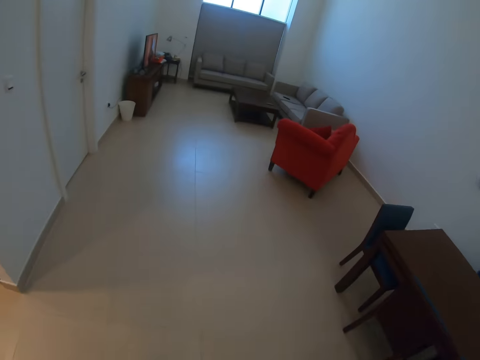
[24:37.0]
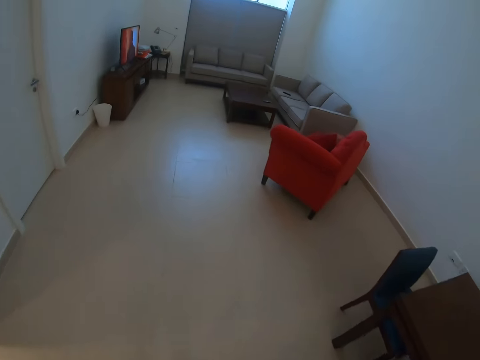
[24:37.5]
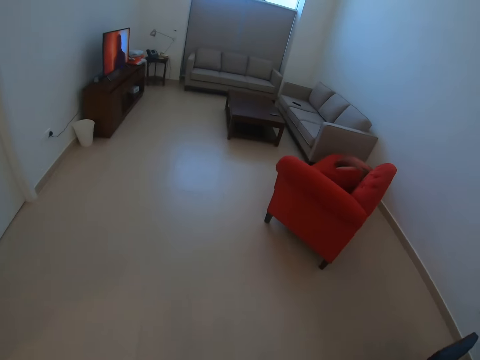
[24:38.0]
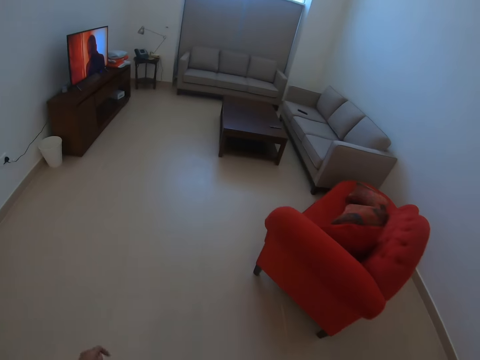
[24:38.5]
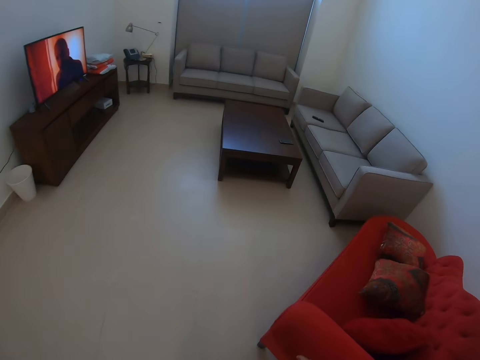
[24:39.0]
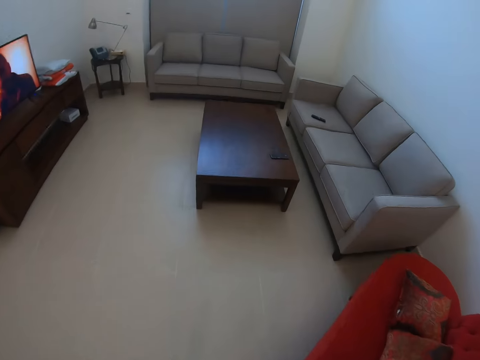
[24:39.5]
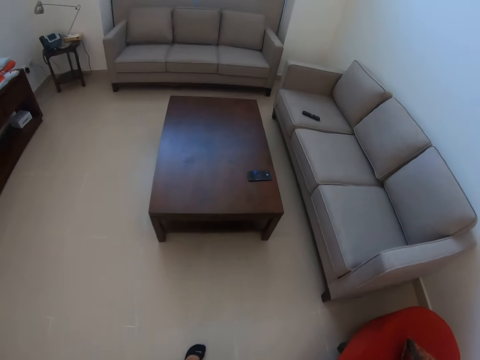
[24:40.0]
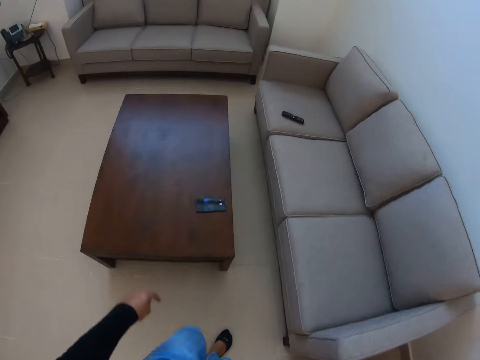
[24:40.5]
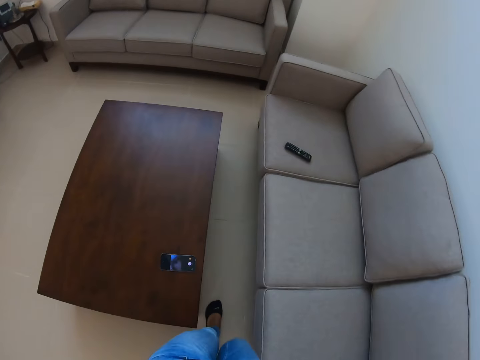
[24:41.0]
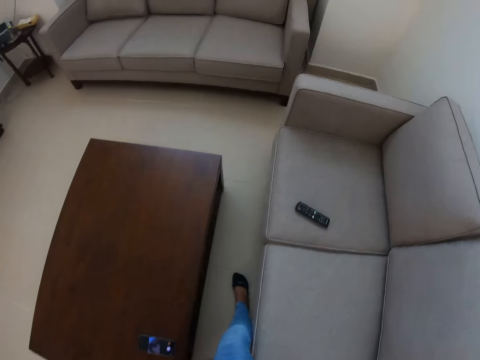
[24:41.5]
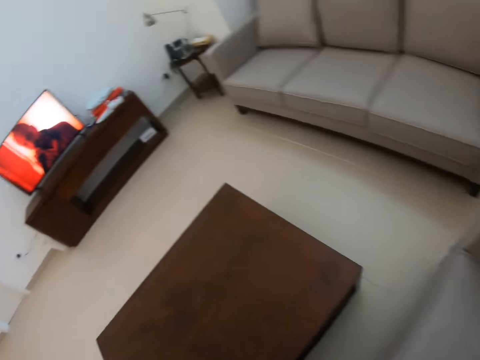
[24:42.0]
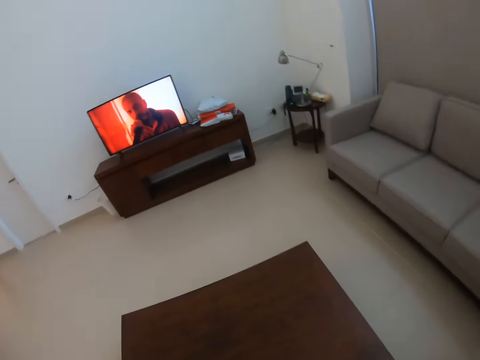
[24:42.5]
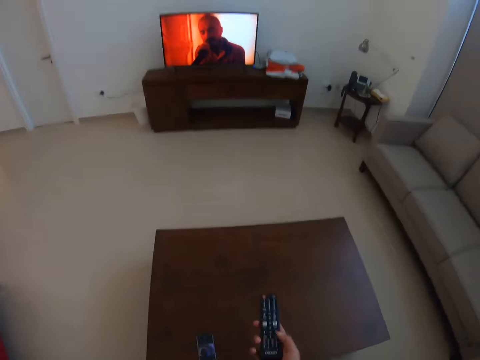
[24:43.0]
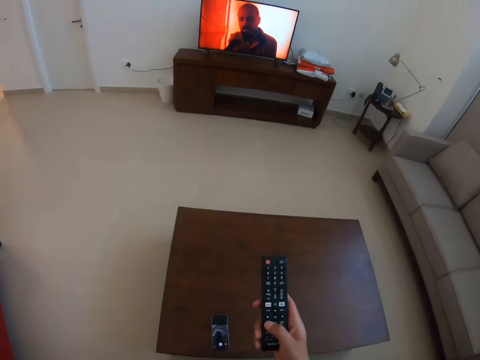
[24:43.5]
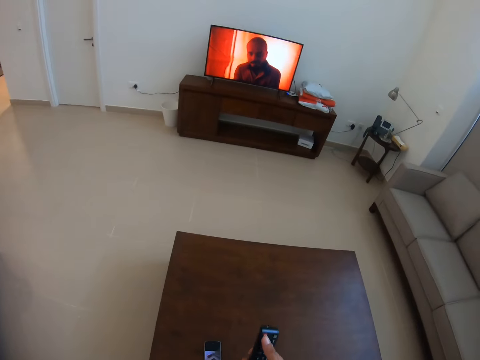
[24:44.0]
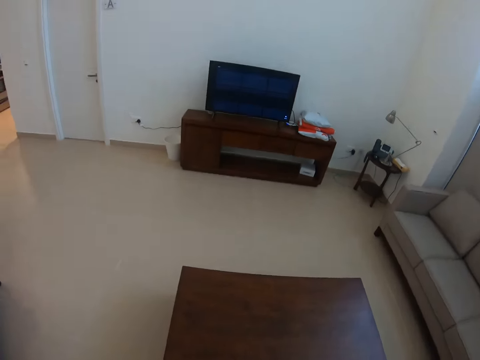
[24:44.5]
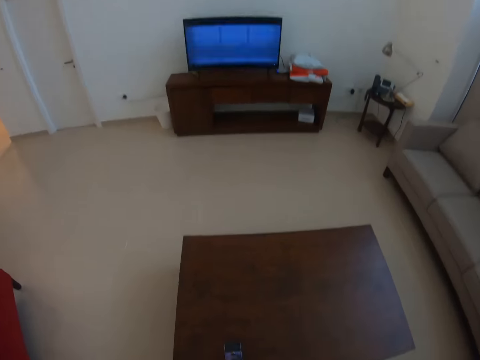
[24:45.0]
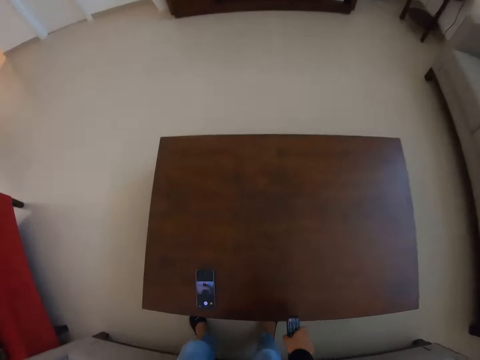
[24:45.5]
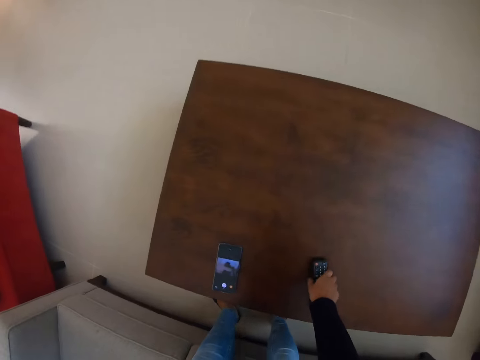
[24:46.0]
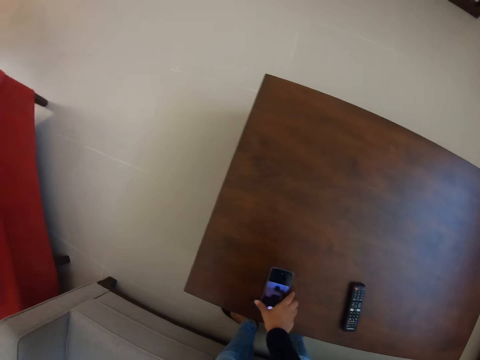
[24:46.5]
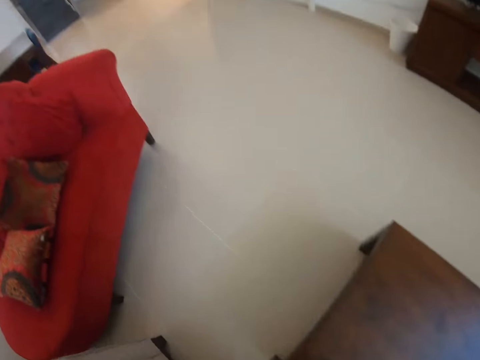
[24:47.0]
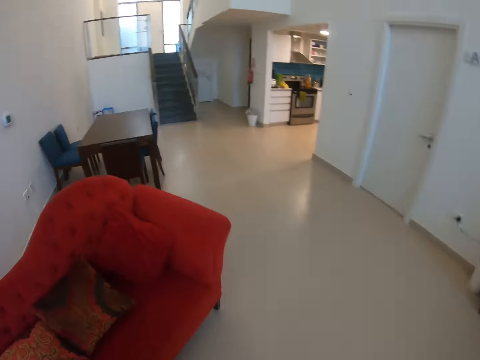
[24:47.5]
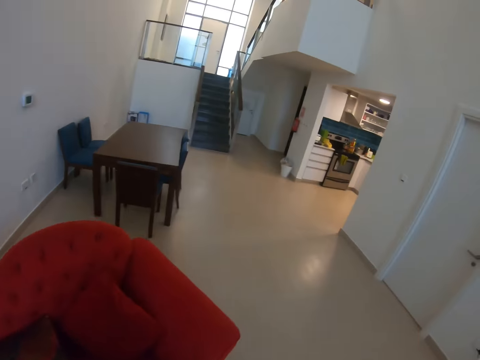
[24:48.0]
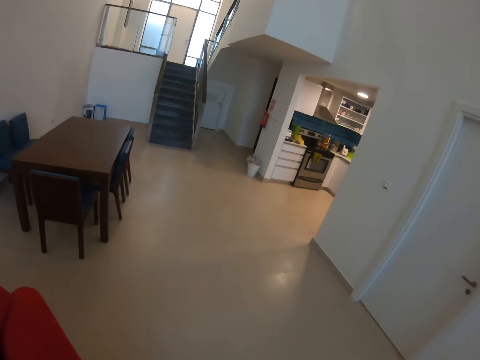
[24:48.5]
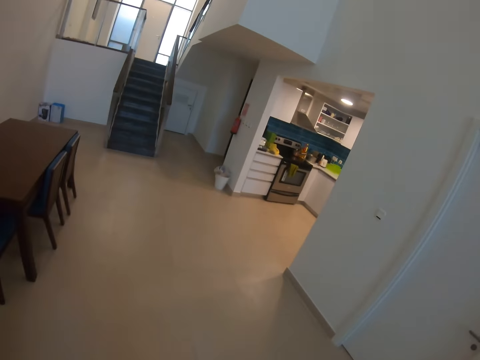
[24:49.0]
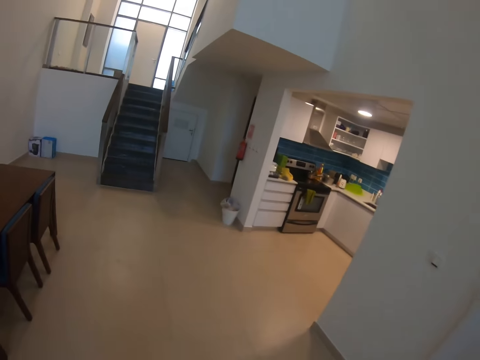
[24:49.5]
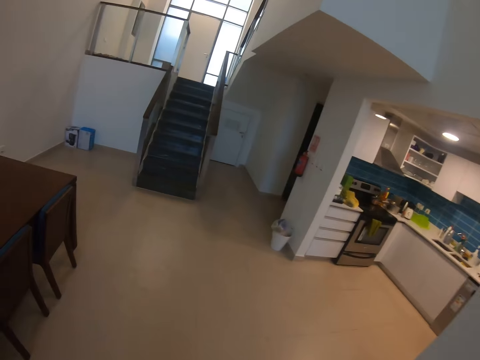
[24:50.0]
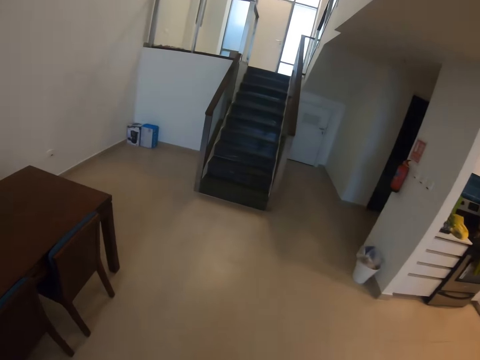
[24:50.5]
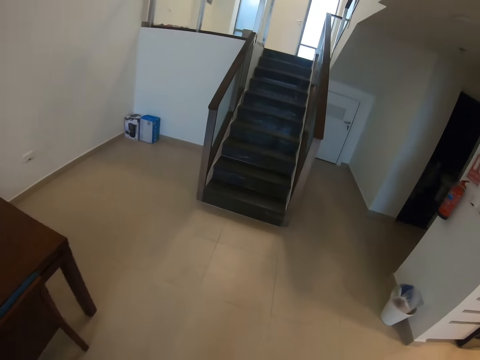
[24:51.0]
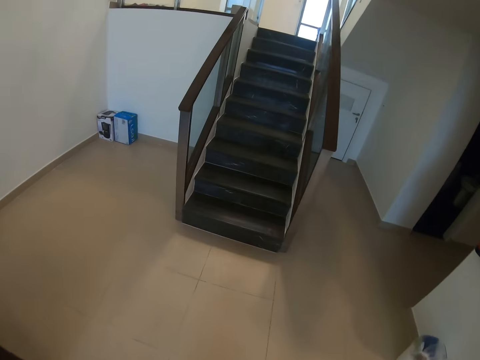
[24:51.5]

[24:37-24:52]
The camera wearer sits on the couch. They pick up a remote control. They operate a television set. They dial the remote control. They drop the remote control on the table. They pick up a phone from the table. They walk around the house.

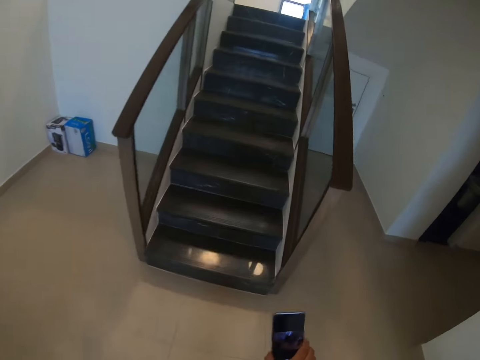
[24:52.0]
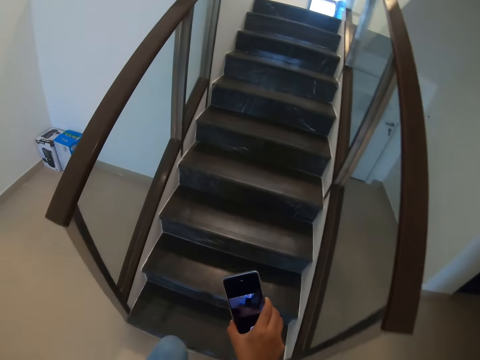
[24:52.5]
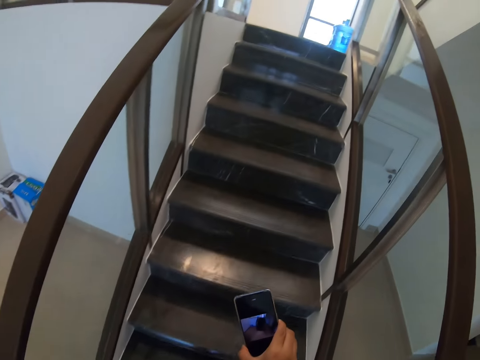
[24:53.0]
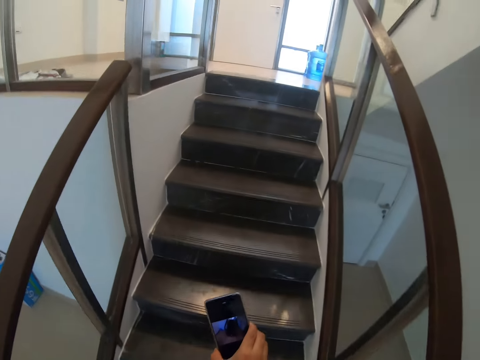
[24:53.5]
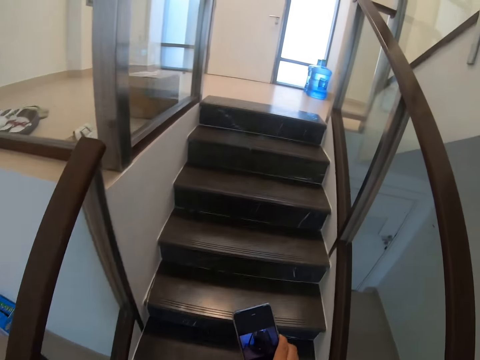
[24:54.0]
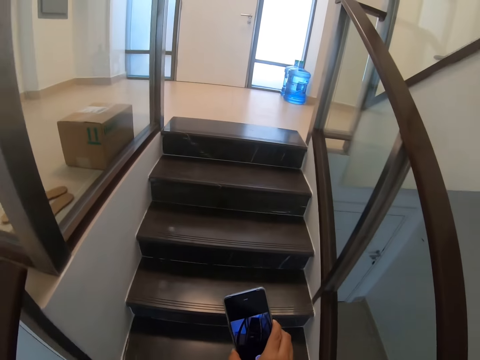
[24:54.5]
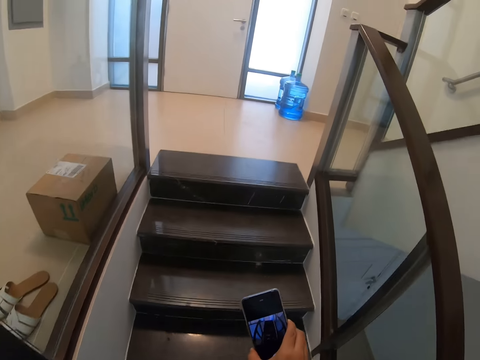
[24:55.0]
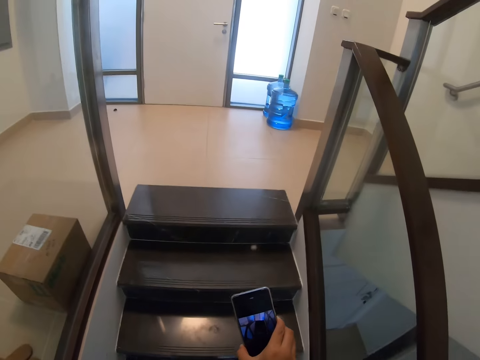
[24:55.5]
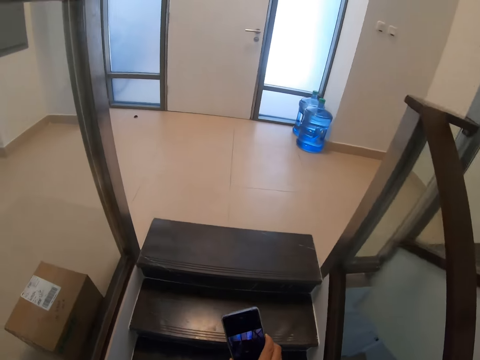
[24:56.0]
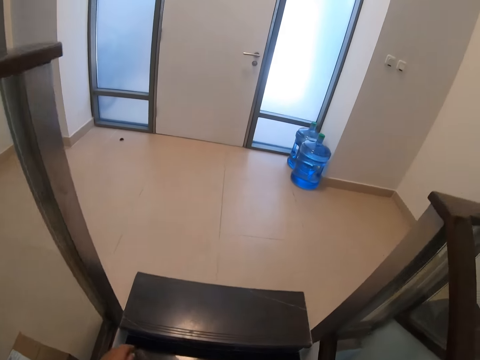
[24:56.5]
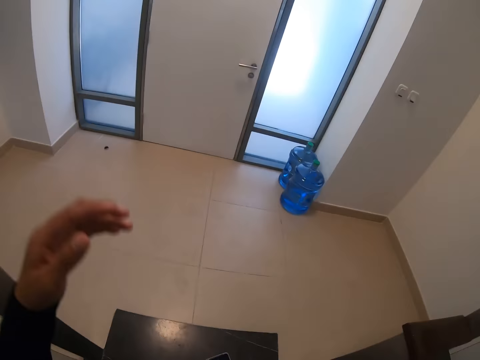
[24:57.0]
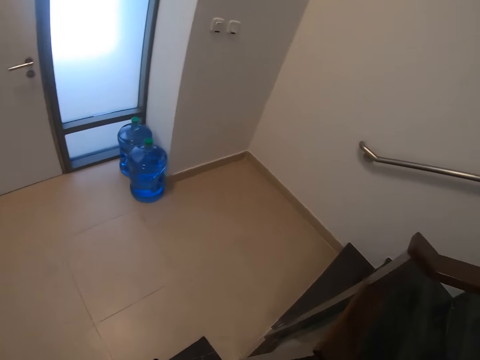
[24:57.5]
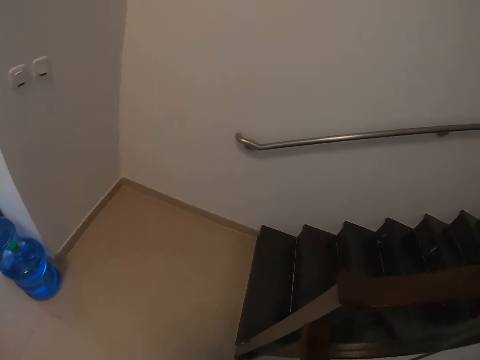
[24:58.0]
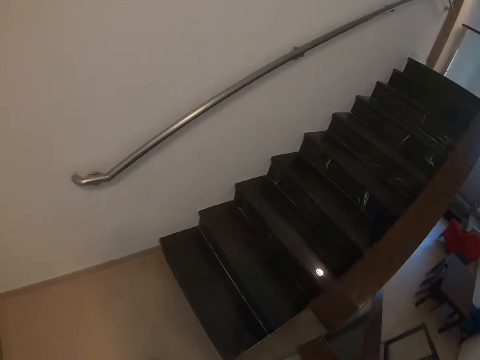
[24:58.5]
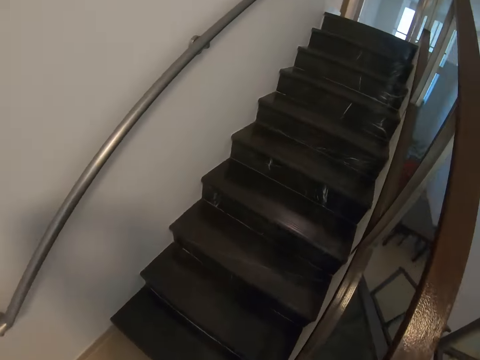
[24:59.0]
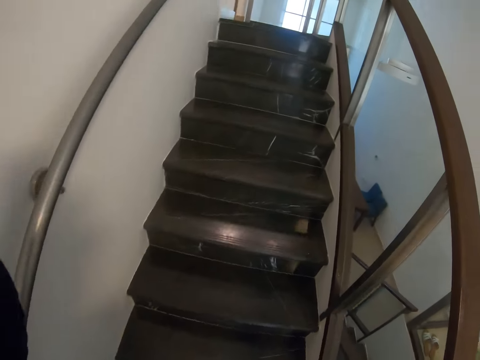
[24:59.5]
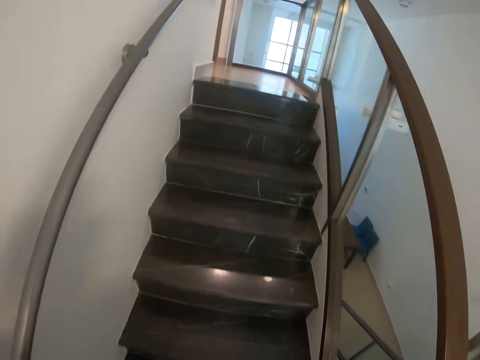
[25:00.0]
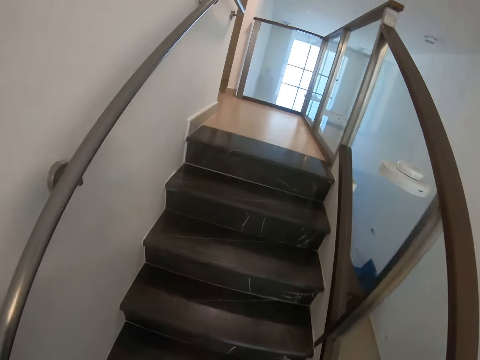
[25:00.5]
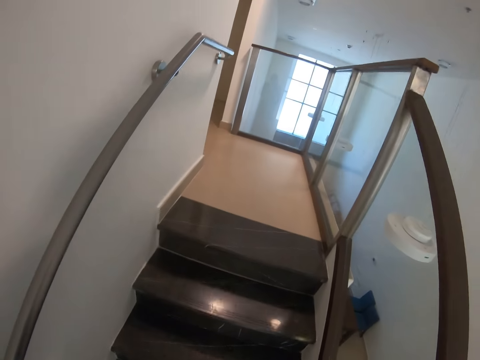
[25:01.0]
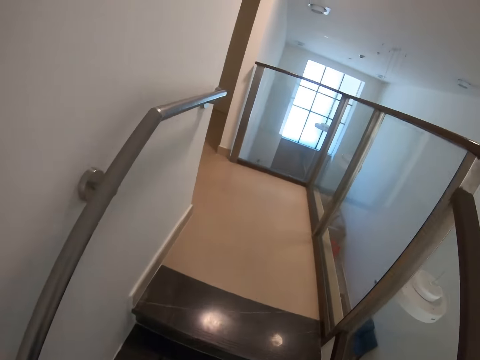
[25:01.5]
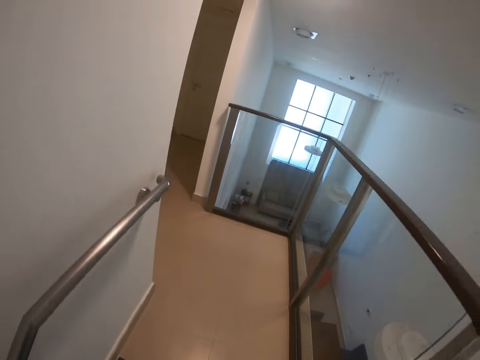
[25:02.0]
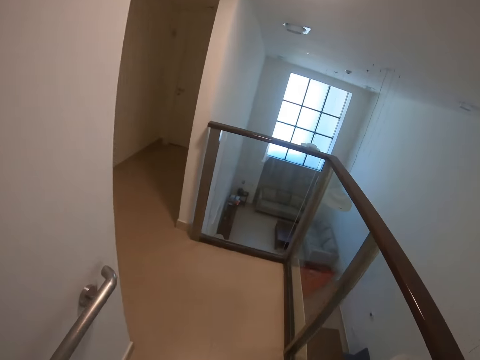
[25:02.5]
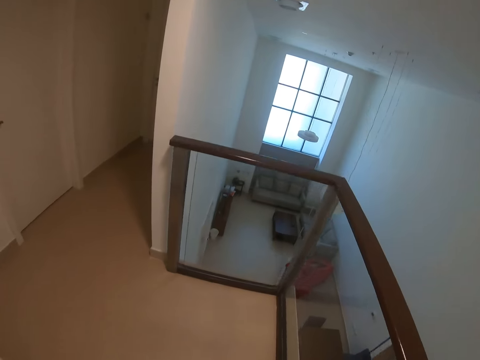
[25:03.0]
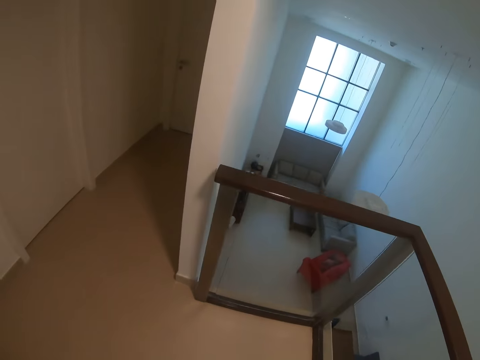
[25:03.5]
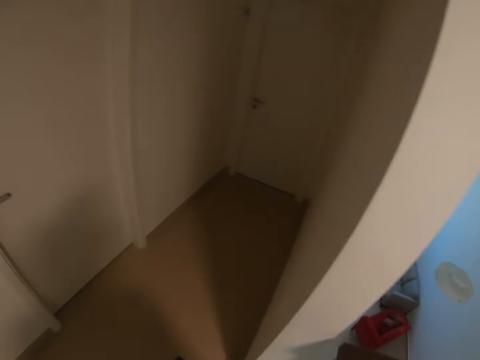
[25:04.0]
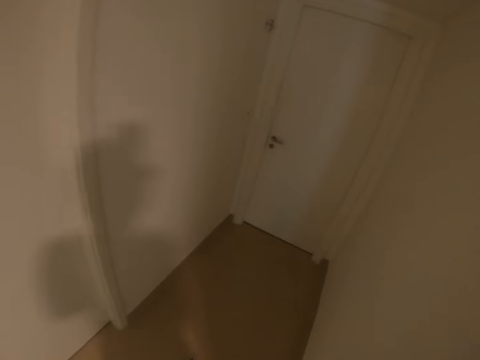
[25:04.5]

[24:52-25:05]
The camera wearer walks up the stairs. They look at the phone. They put down the left hand.
